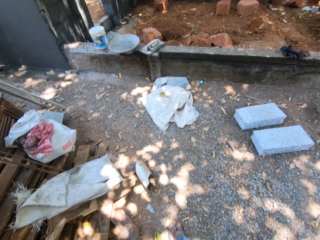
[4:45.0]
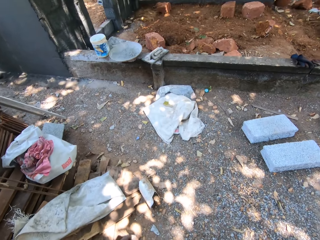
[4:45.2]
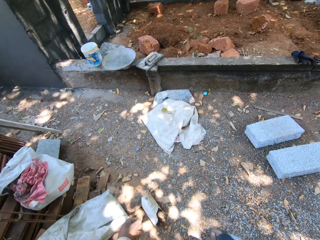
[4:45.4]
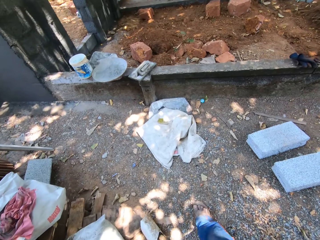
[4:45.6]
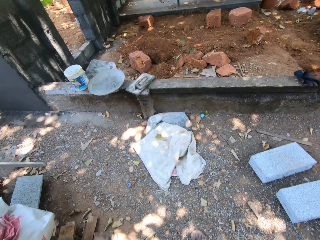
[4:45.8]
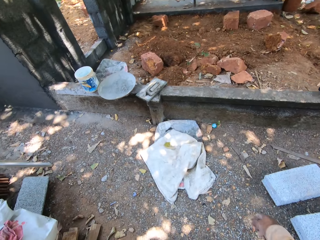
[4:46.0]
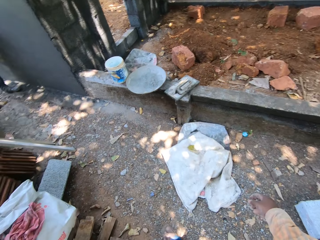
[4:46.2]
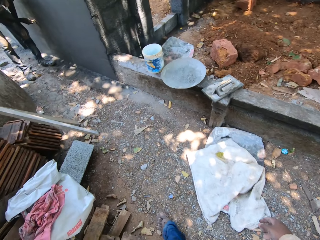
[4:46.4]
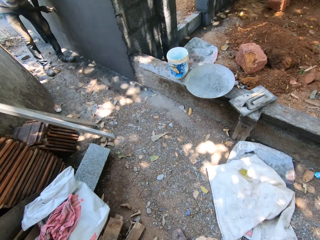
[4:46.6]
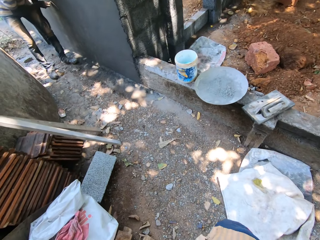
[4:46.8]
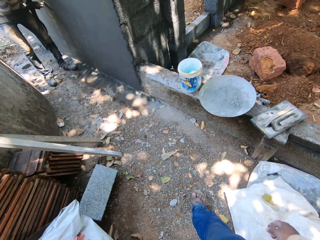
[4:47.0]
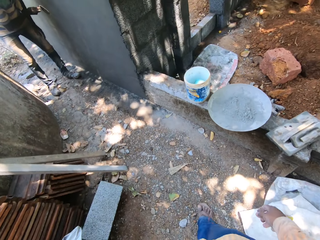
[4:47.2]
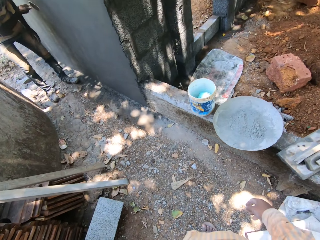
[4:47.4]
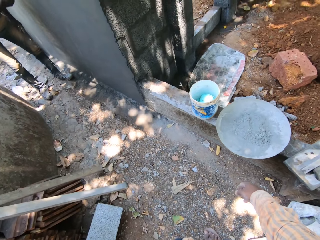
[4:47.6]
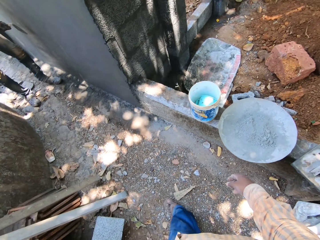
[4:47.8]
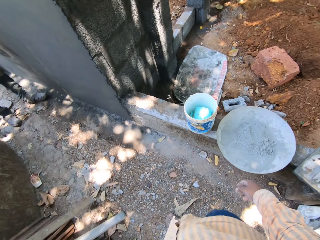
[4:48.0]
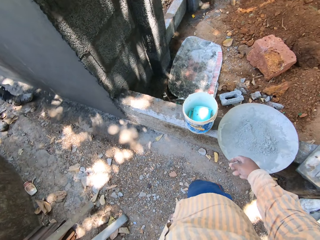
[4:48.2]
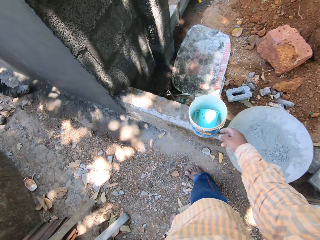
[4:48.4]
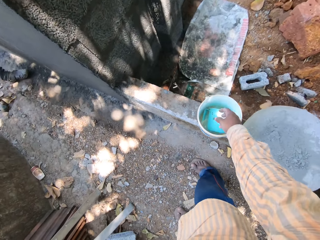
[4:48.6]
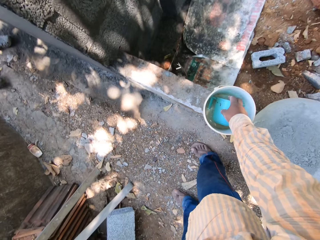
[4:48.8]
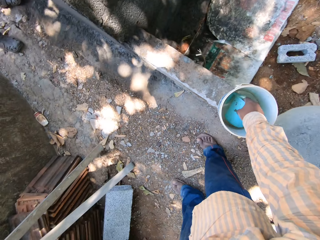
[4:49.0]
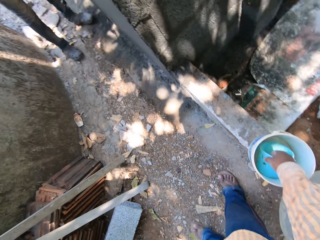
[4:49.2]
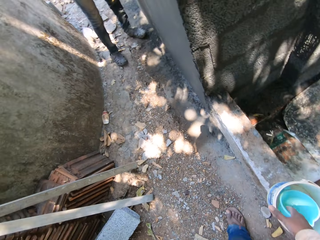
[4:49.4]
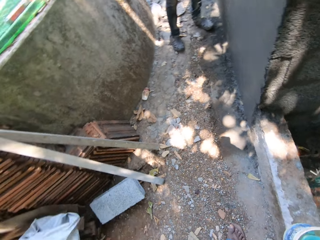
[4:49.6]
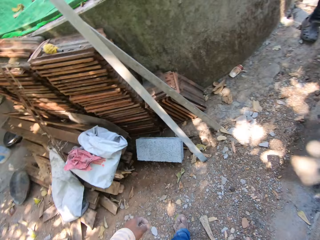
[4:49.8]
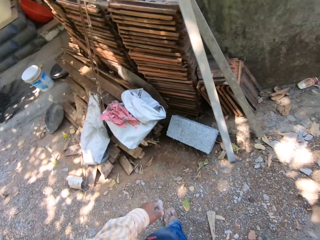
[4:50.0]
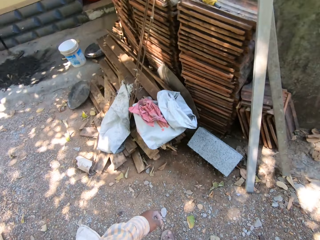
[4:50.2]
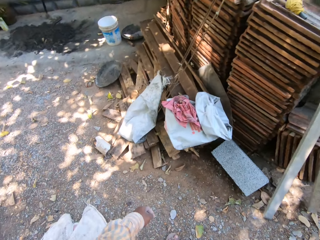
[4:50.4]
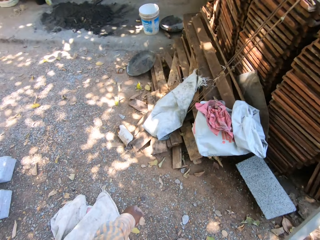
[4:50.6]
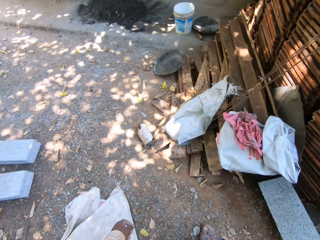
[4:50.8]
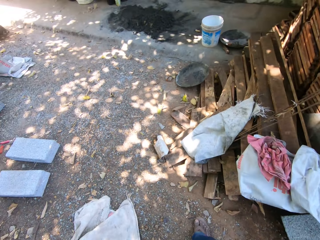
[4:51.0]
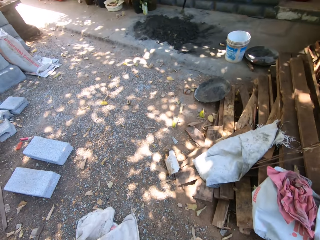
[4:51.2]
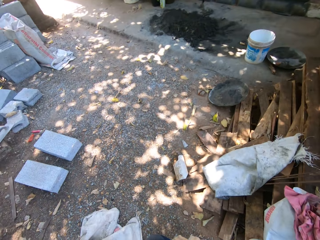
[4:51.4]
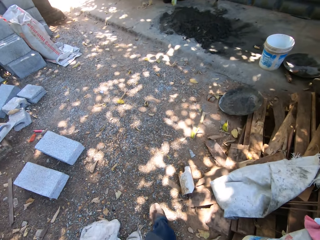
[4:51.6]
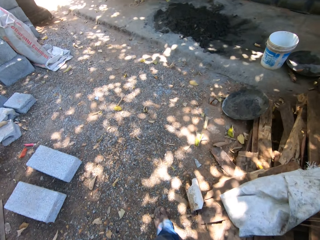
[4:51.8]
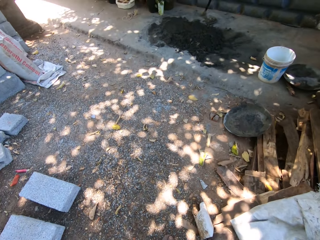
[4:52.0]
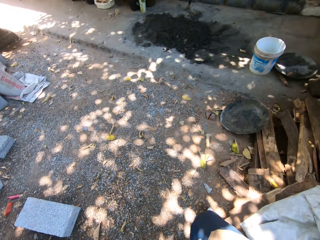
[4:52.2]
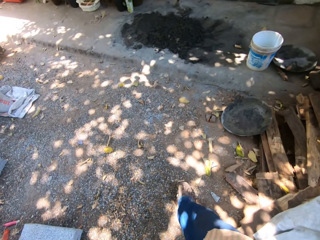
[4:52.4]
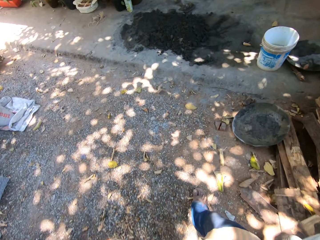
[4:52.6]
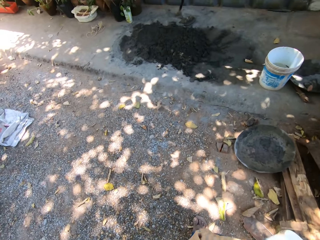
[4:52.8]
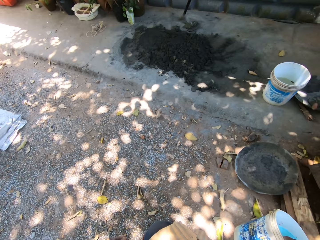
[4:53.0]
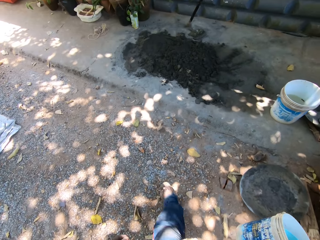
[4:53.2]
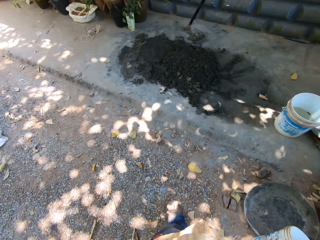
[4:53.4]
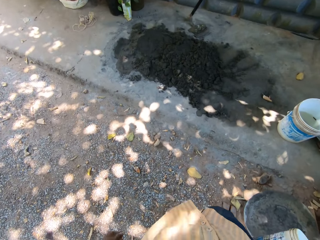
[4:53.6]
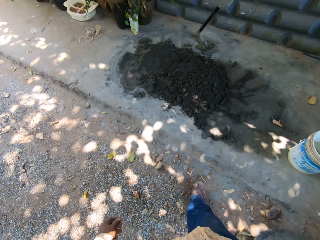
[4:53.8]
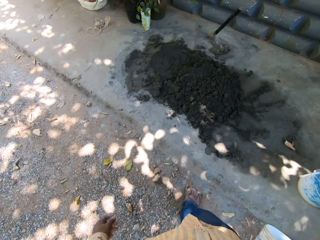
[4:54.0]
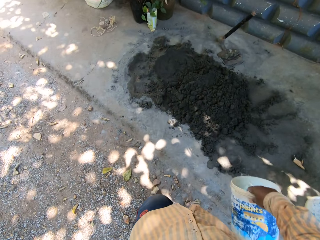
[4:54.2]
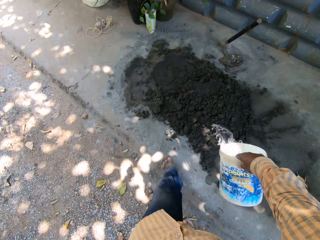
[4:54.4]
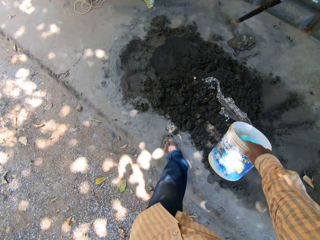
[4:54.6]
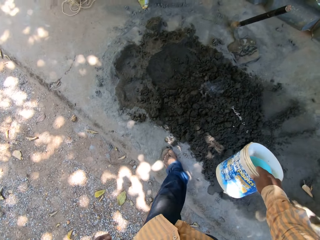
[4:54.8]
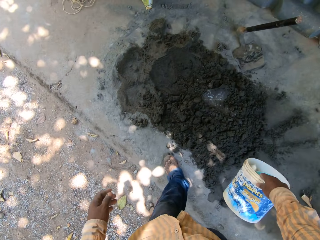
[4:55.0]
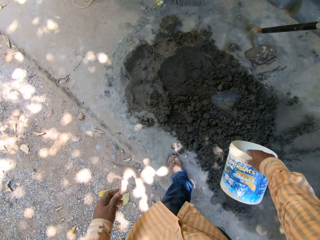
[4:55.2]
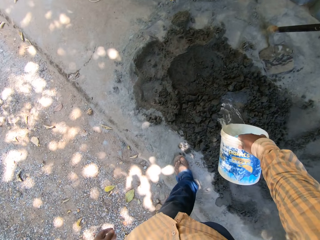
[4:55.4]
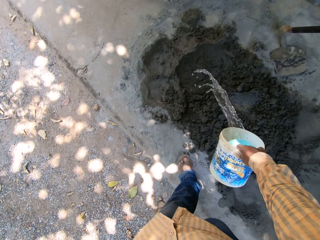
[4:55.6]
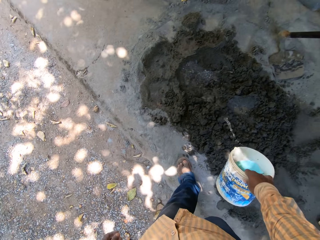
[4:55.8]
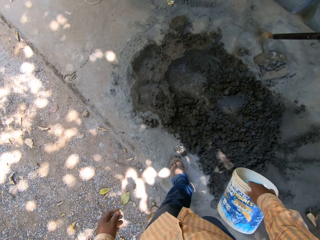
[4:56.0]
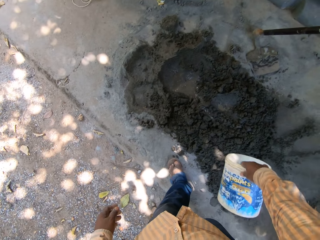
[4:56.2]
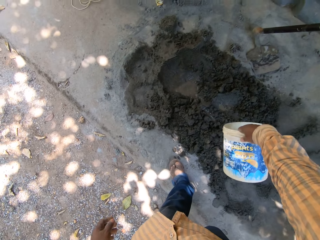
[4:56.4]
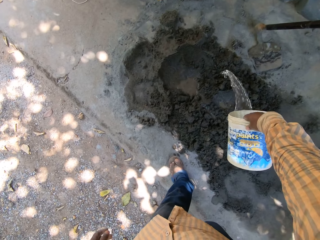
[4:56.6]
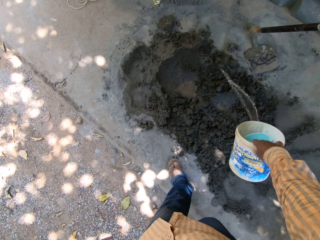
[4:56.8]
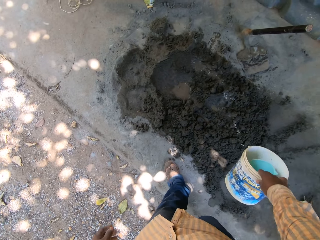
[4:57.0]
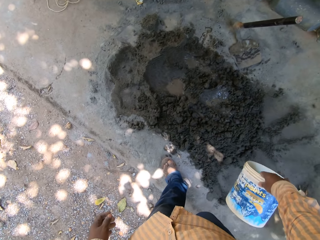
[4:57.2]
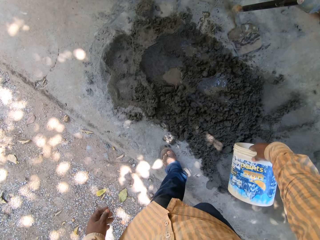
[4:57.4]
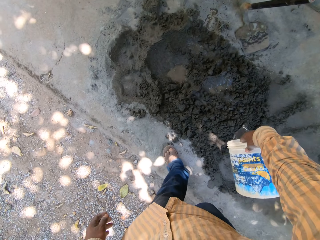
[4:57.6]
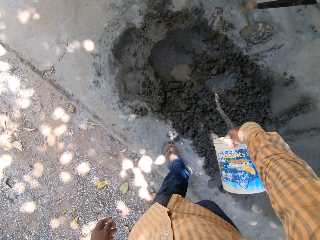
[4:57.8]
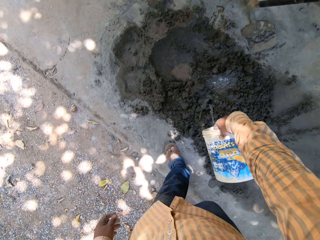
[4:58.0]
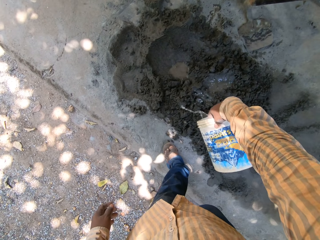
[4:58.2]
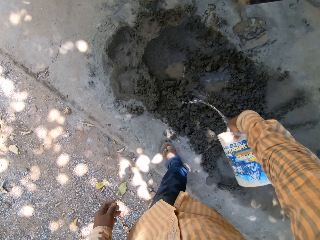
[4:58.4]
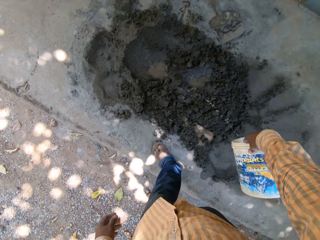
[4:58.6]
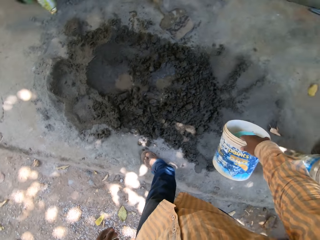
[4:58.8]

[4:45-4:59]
A man plasters a wall with a trowel in his right hand. The camera wearer fetches water from a bucket. He picks up a cup and the bucket with his right hand. He walks around. He pours water on the mortar with the bucket in his right hand.

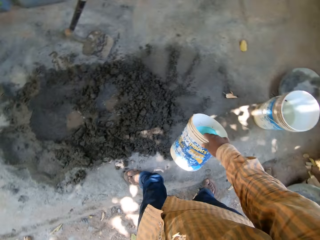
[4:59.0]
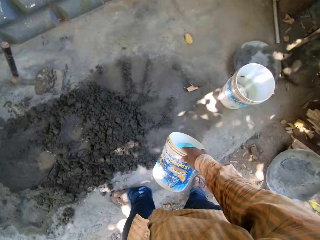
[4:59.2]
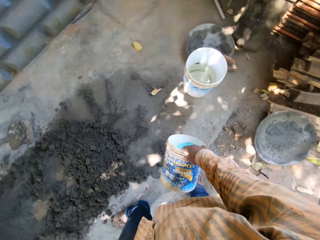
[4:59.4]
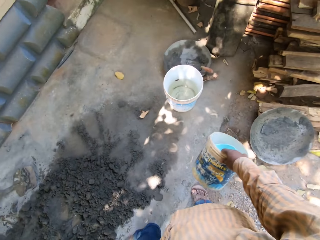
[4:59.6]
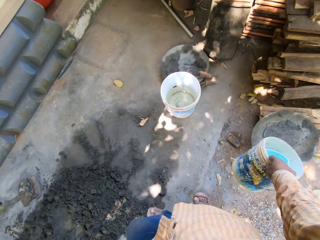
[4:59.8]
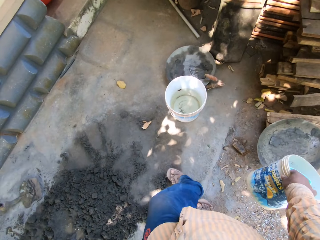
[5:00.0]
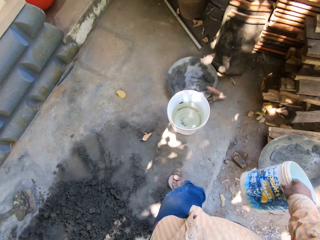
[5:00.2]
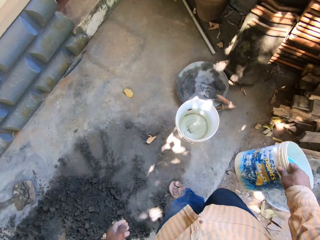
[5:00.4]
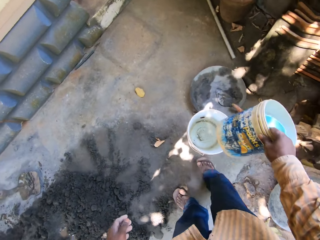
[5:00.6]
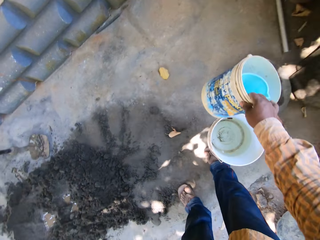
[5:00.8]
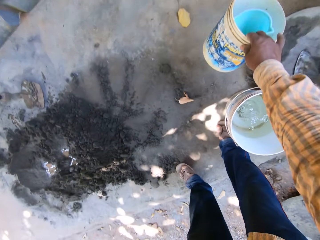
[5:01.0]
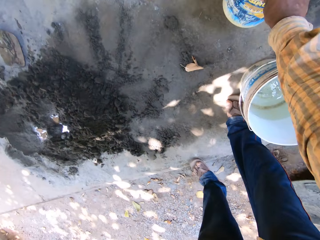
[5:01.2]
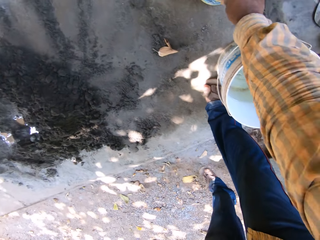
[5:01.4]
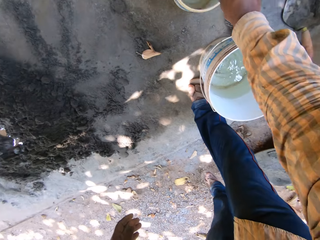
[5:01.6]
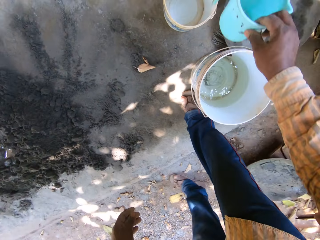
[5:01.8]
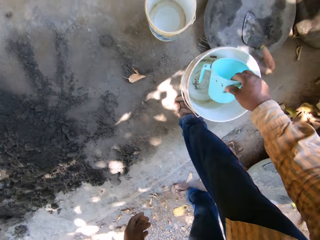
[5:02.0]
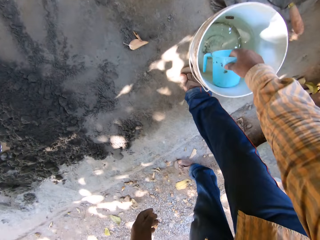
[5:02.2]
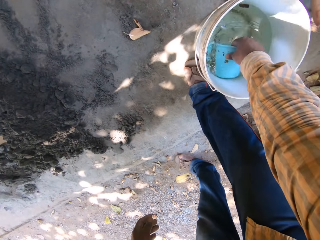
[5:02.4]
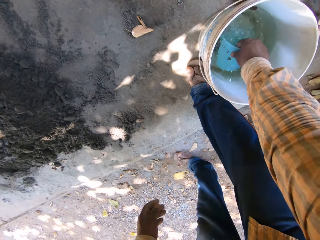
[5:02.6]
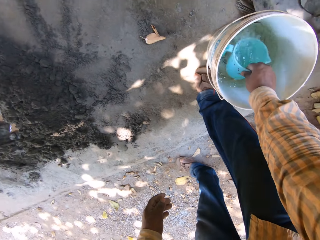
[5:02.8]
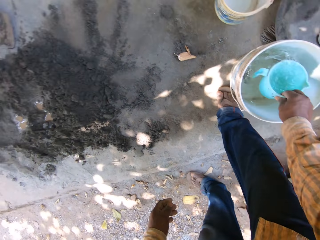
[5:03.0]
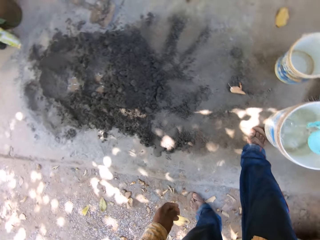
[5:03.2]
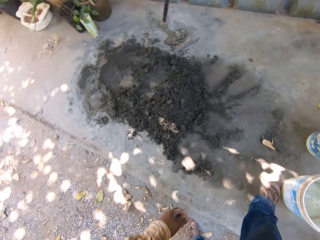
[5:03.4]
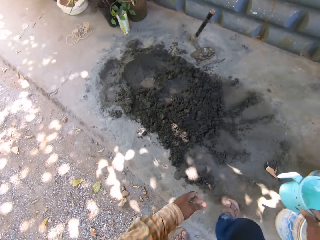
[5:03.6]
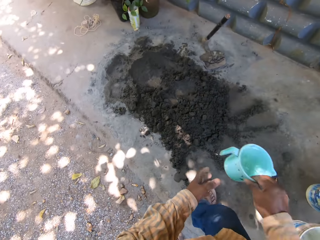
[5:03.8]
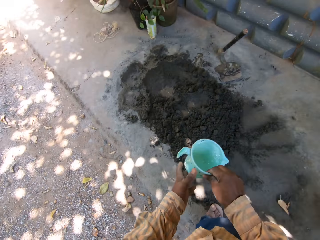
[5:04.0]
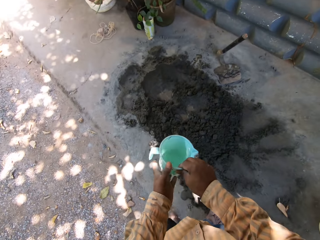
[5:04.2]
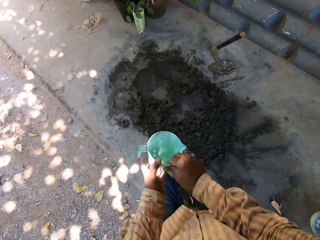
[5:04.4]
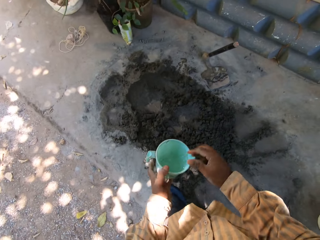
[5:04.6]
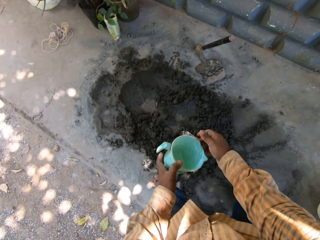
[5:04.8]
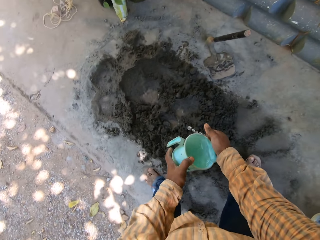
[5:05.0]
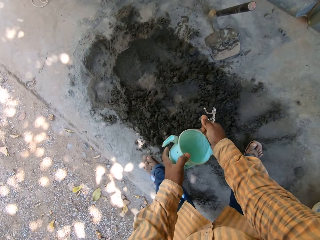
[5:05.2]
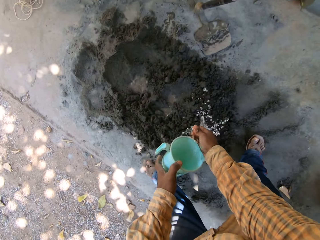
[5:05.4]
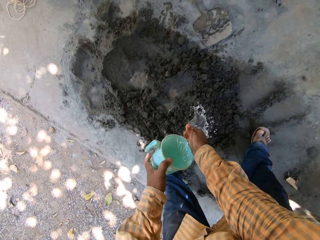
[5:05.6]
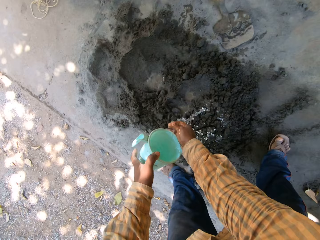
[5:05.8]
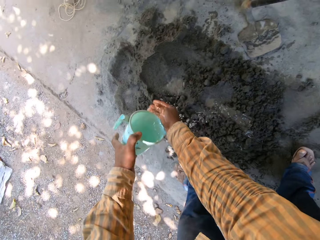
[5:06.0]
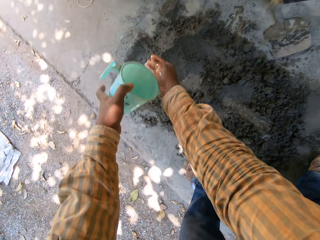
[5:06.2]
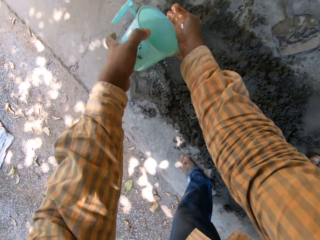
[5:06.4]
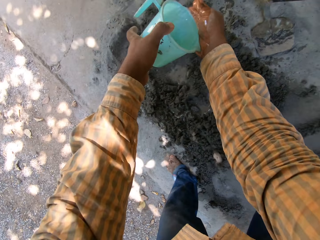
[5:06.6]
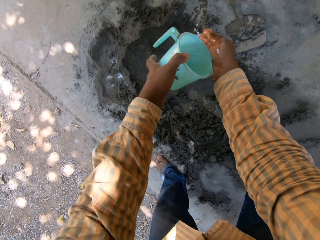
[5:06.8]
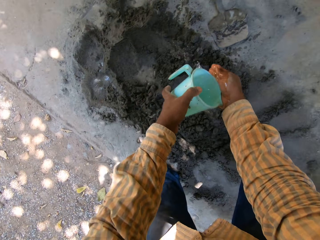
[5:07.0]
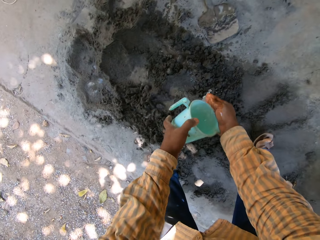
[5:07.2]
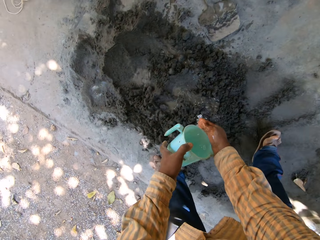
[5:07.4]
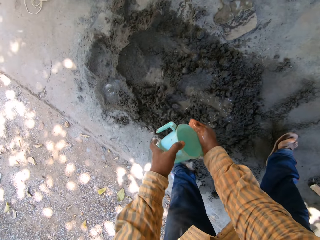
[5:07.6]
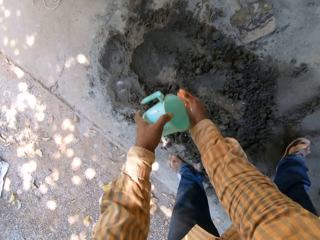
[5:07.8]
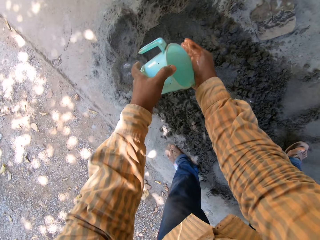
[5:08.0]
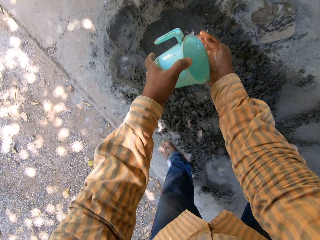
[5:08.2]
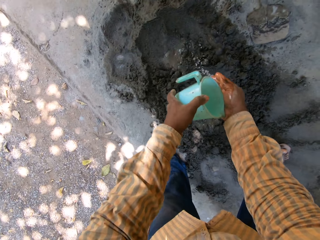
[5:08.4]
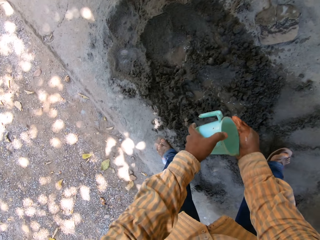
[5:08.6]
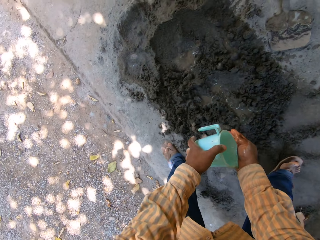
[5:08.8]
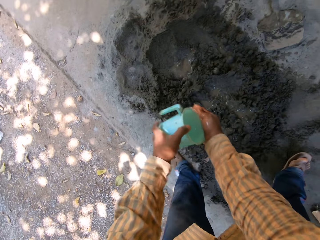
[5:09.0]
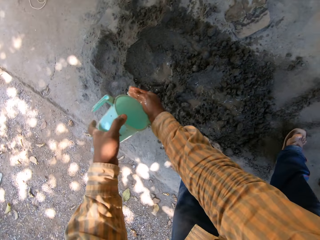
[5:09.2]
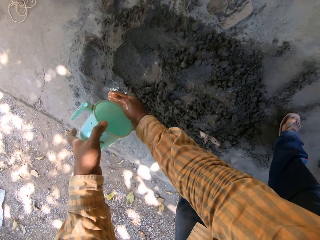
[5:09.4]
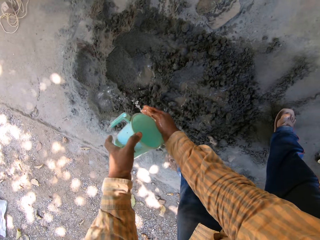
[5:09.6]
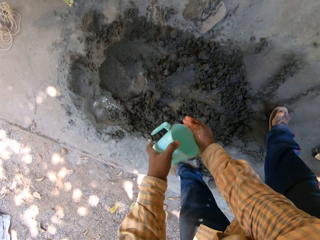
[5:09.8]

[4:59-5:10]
The camera wearer drops the bucket on the ground with his right hand. He removes the cup from the bucket with his right hand. He takes water from the bucket with the cup in his right hand. He passes the cup to his left hand. He pours water on his right hand into the mortar on the ground with the cup in his left hand.
